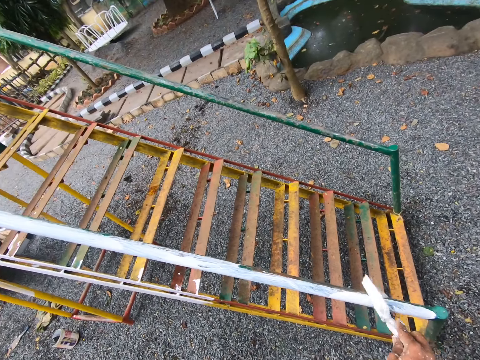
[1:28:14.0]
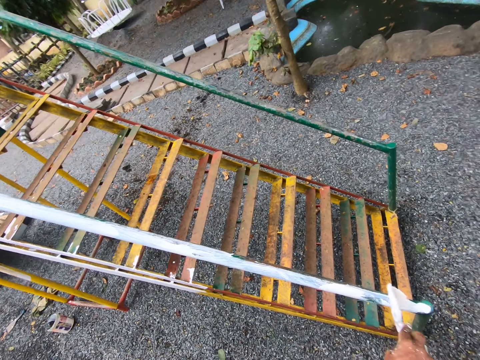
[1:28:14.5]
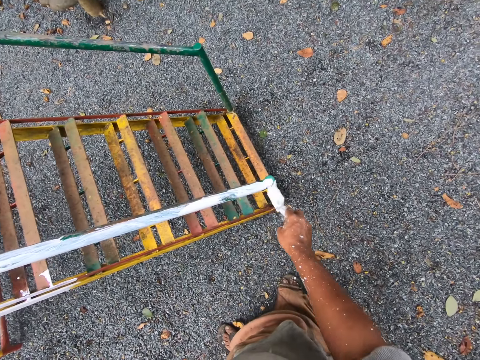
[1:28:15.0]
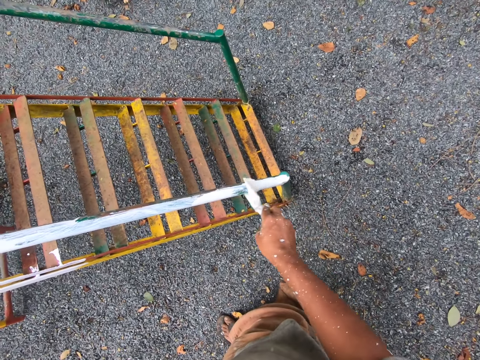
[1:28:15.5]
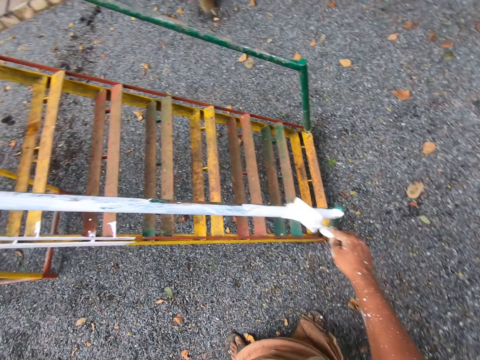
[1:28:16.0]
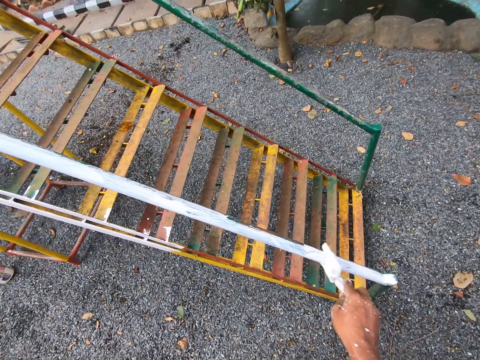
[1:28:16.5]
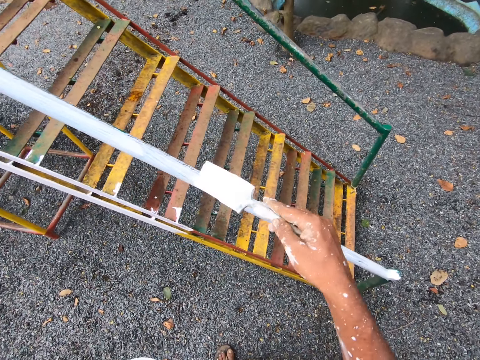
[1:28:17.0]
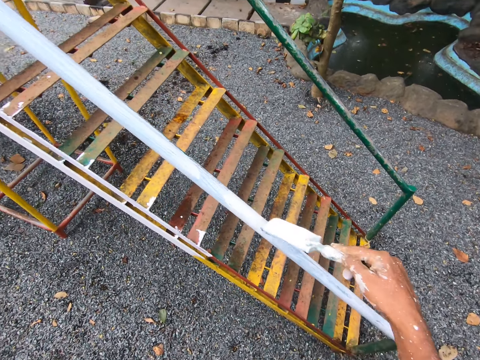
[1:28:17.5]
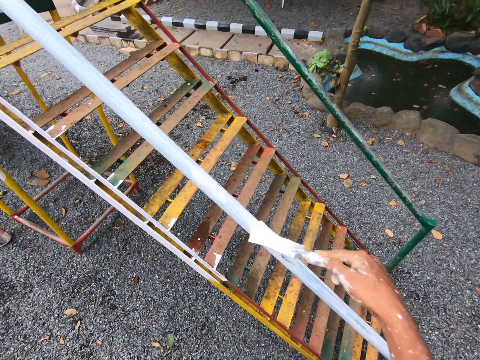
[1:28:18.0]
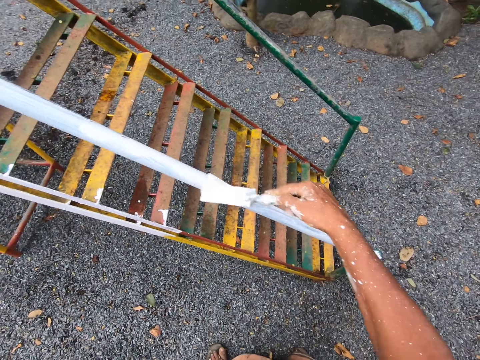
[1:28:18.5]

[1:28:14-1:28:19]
The camera wearer paints the swing.

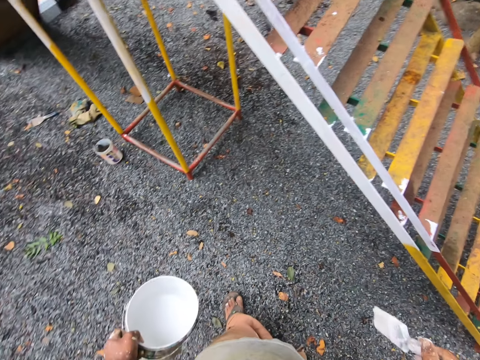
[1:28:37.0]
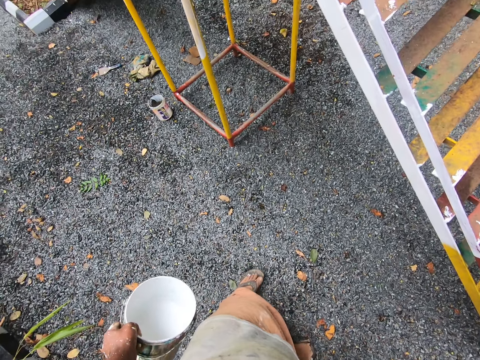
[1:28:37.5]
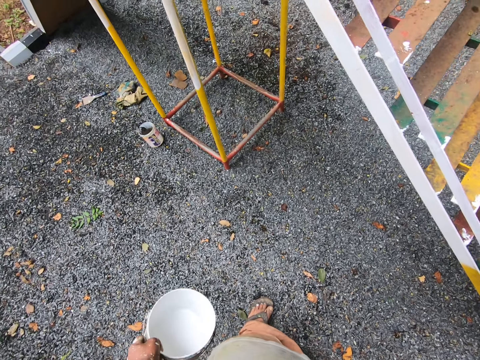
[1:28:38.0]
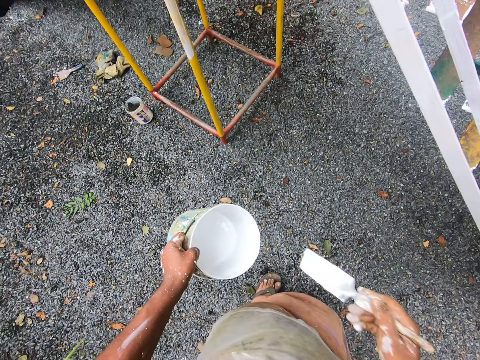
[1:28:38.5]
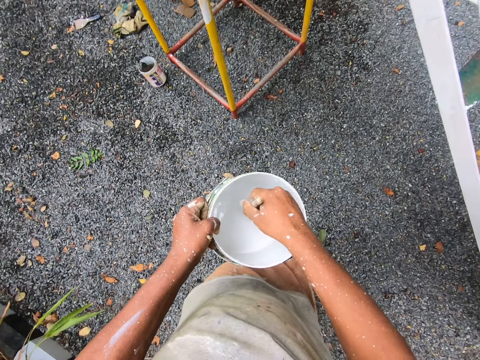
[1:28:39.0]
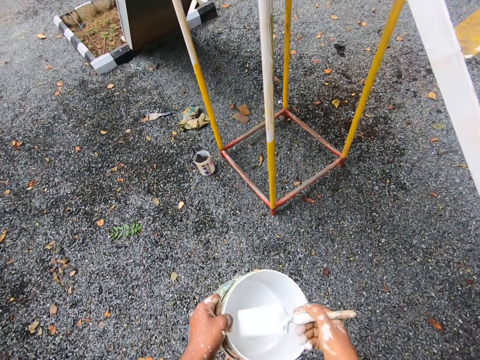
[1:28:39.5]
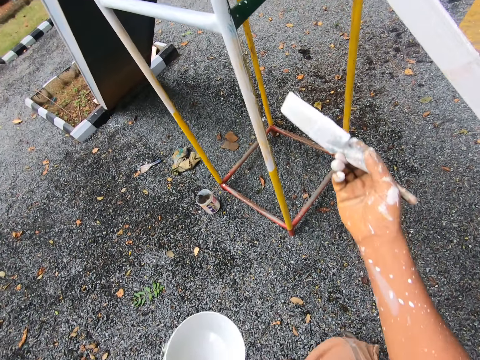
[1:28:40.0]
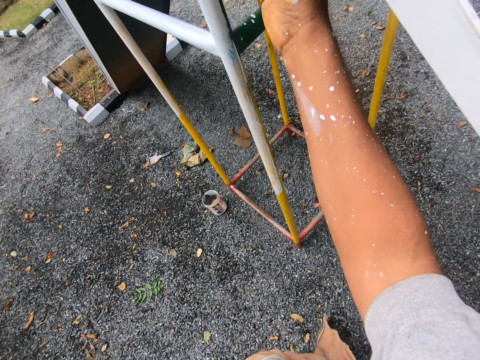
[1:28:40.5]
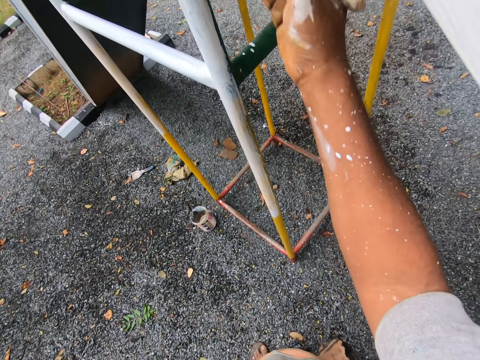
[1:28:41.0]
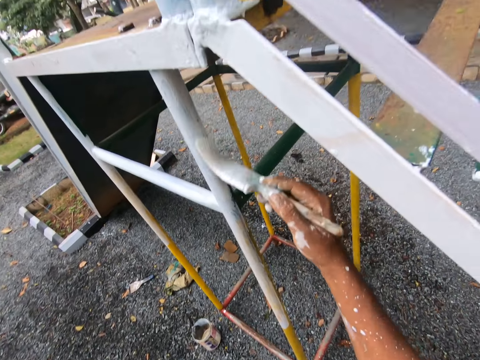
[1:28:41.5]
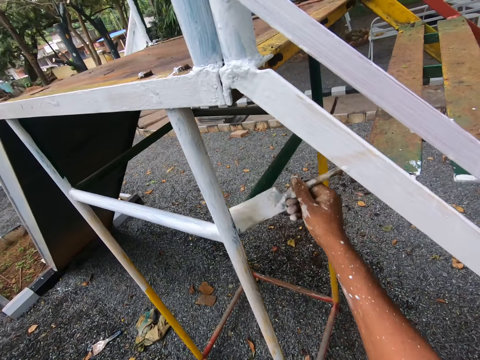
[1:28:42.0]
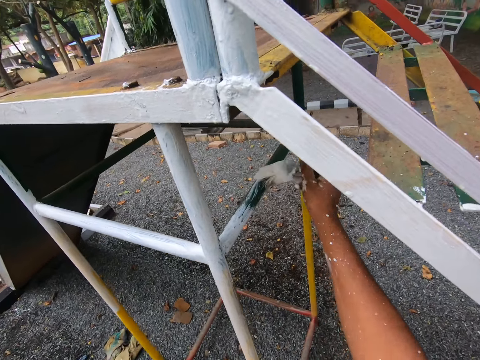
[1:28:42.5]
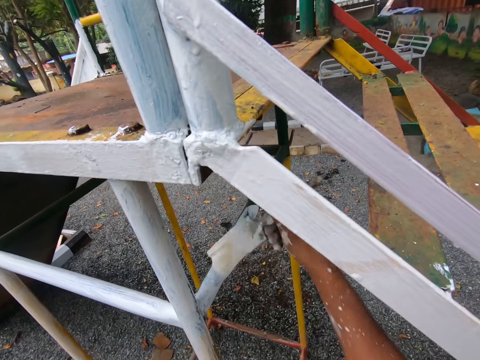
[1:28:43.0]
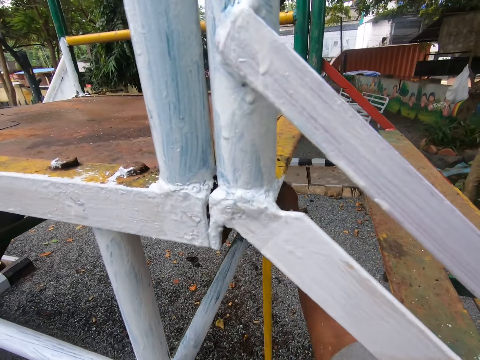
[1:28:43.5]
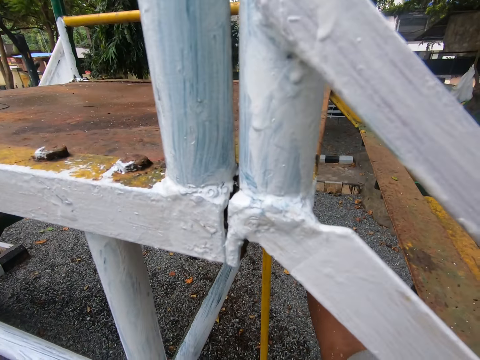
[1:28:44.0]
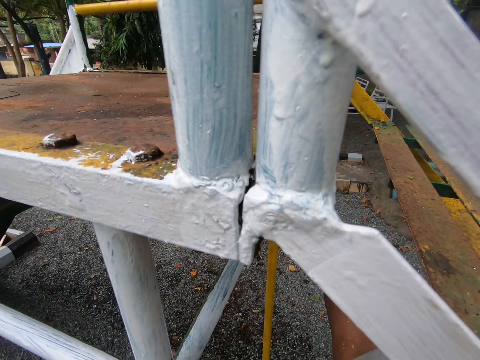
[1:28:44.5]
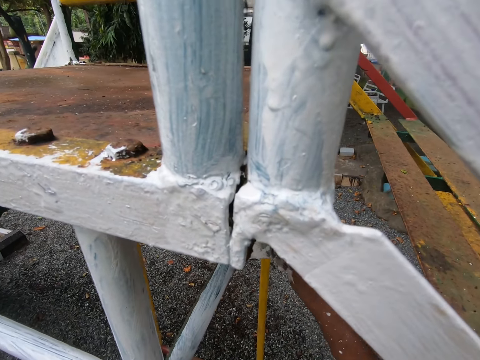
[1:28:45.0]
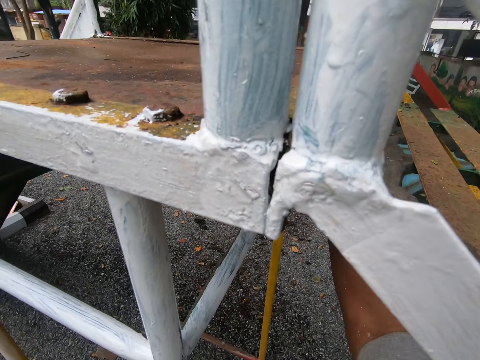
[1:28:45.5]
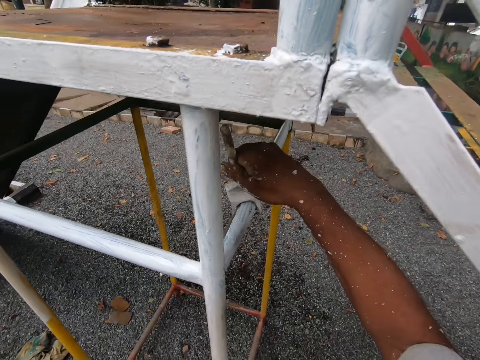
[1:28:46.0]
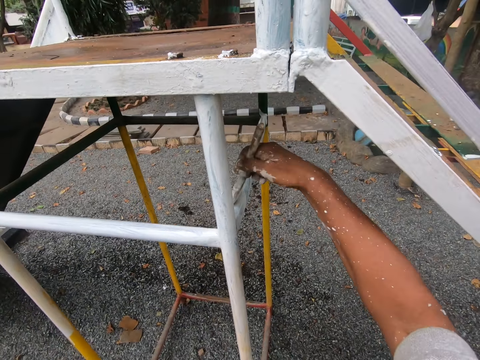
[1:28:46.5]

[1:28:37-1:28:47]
The camera wearer dips the brush into the paint container. They paint the swing with the paint brush.

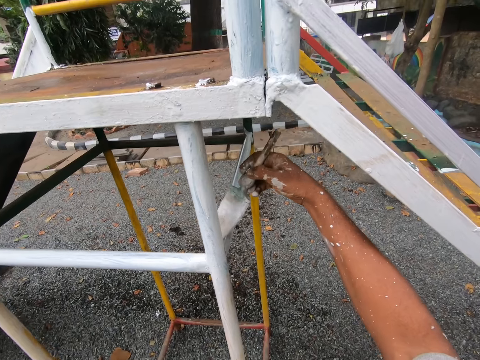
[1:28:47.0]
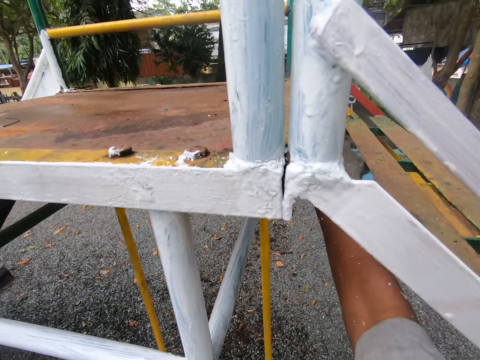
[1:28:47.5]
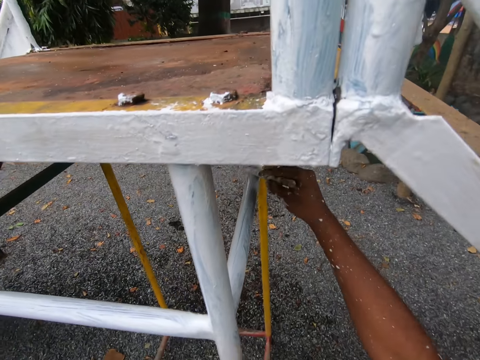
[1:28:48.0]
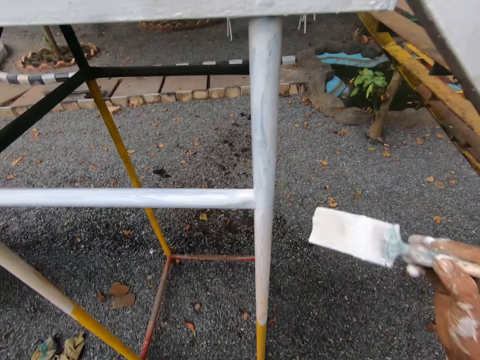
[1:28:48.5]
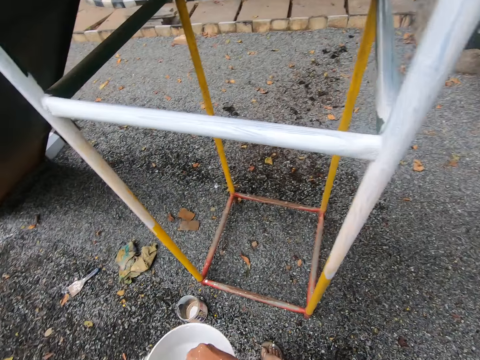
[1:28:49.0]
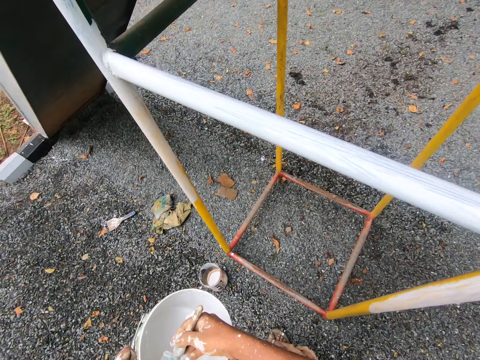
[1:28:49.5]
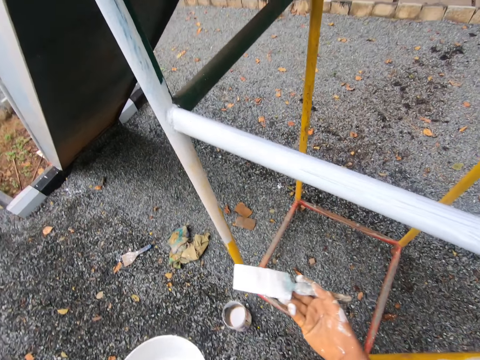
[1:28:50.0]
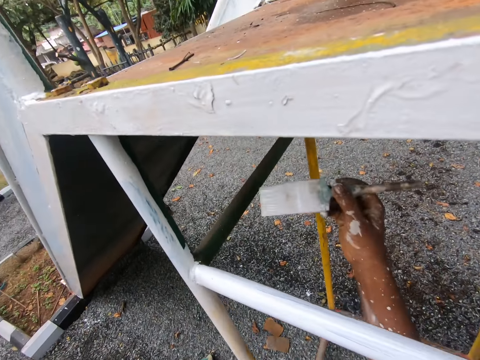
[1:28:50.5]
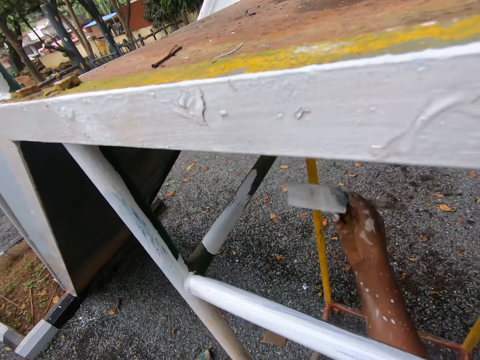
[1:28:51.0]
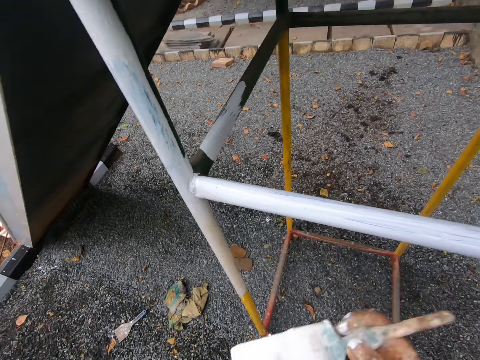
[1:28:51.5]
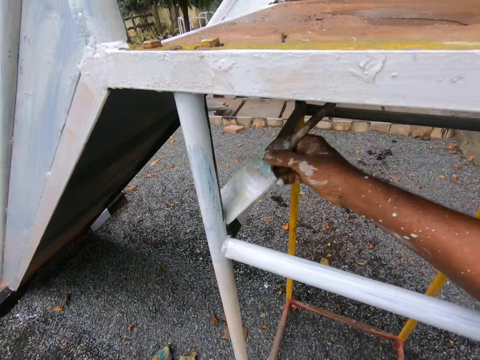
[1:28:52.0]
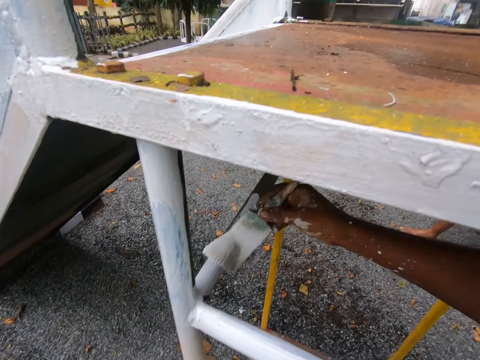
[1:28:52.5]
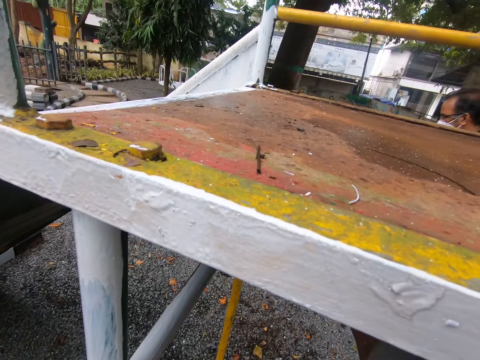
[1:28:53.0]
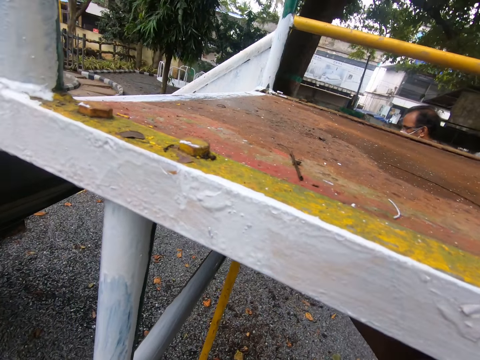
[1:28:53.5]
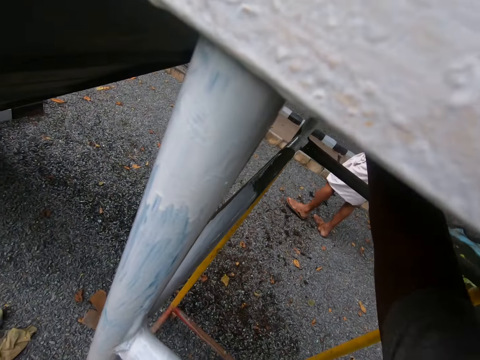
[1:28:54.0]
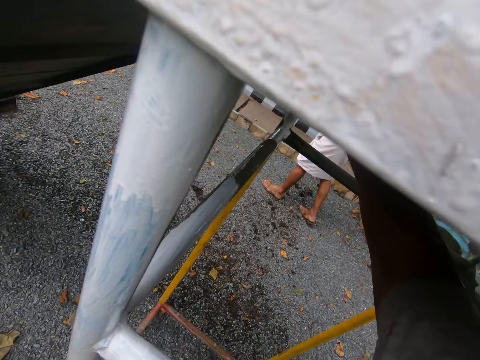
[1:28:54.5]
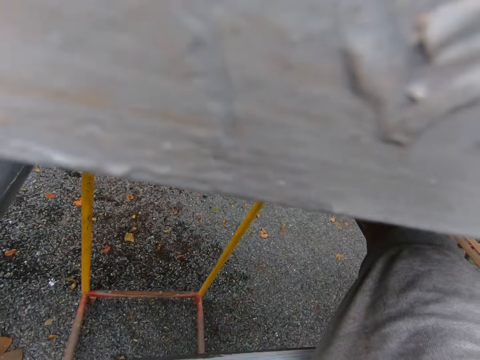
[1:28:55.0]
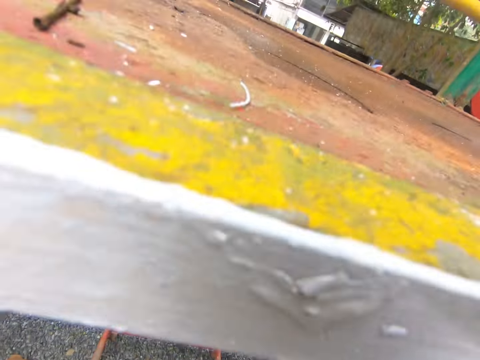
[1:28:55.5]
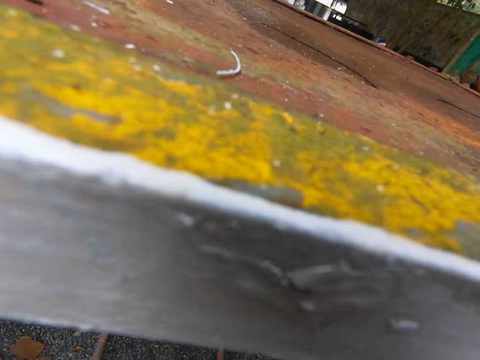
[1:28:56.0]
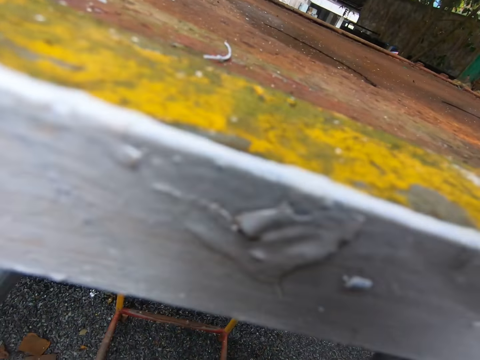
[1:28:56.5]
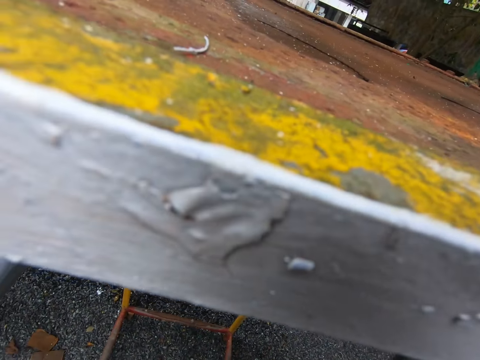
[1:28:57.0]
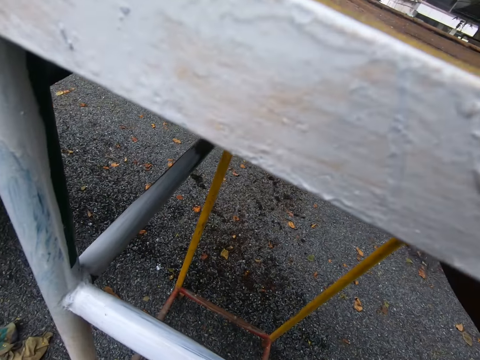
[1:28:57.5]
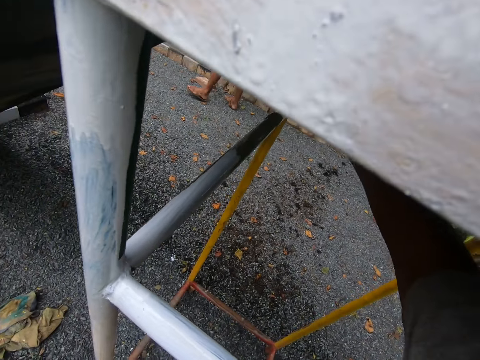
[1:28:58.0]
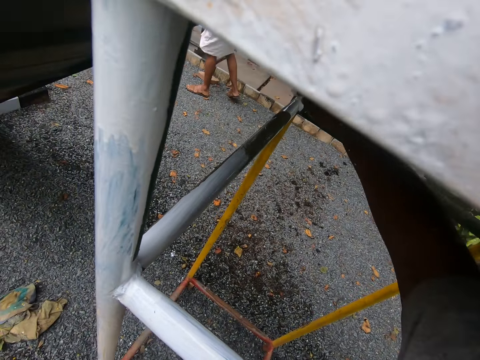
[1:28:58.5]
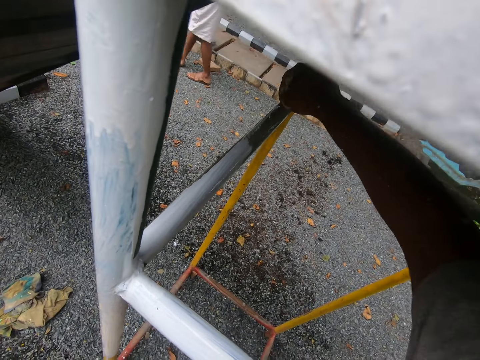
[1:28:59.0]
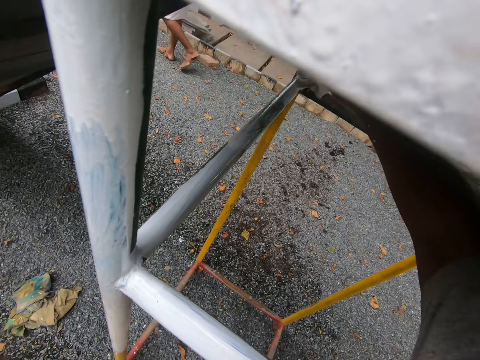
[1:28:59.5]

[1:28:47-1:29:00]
The camera wearer dips the brush into the paint container. They paint the swing with the paint brush.
